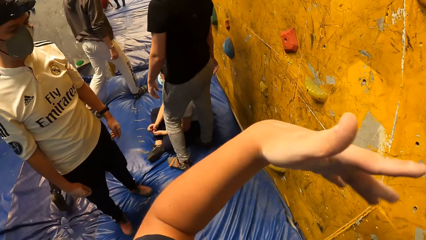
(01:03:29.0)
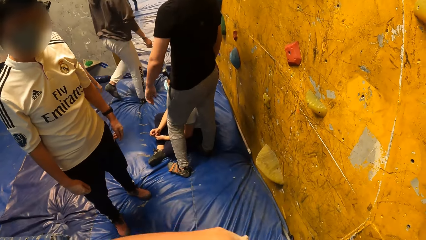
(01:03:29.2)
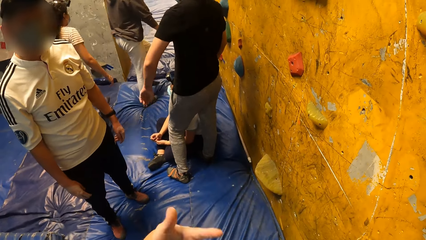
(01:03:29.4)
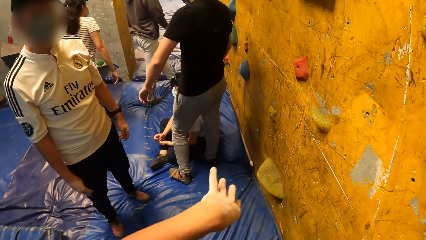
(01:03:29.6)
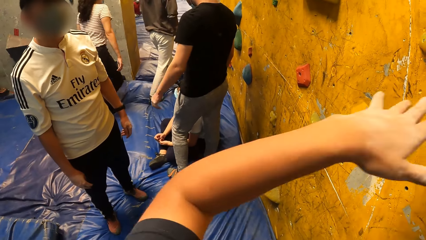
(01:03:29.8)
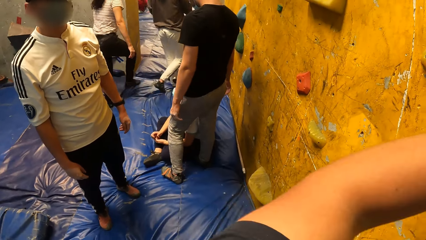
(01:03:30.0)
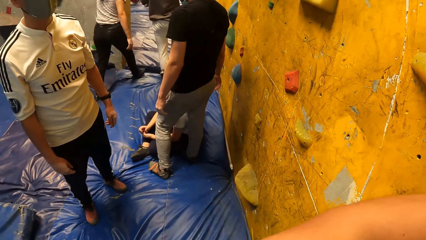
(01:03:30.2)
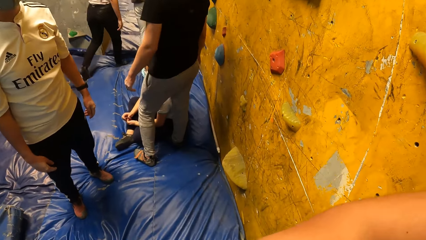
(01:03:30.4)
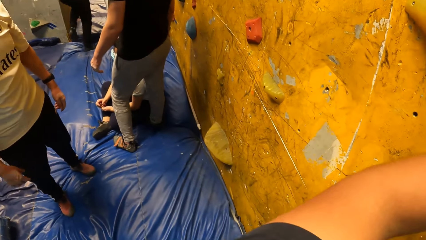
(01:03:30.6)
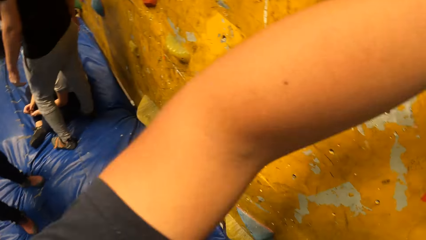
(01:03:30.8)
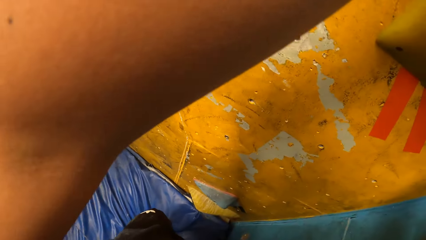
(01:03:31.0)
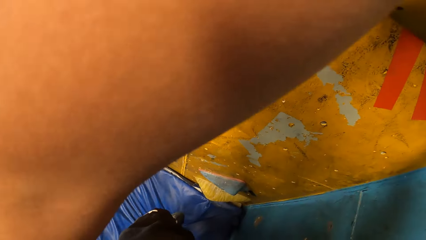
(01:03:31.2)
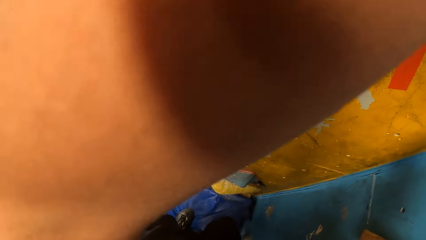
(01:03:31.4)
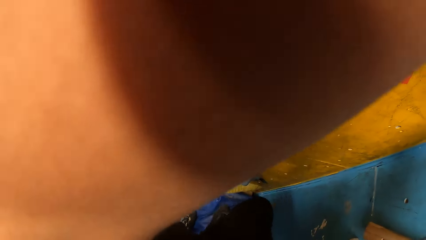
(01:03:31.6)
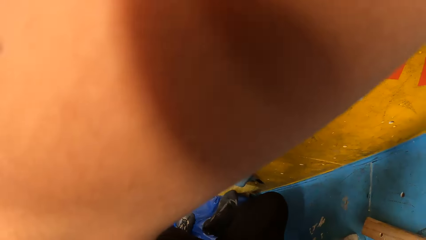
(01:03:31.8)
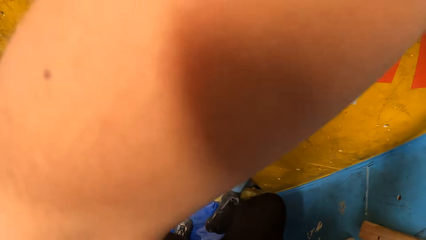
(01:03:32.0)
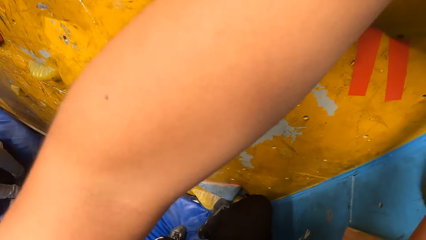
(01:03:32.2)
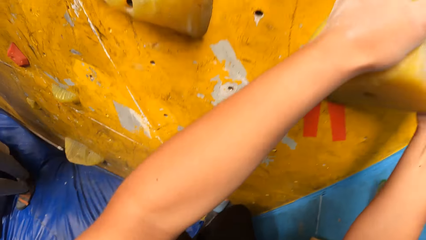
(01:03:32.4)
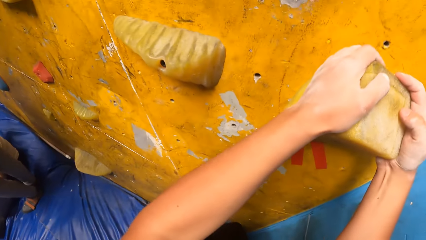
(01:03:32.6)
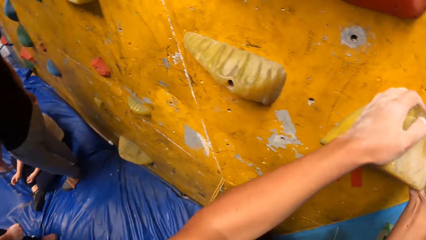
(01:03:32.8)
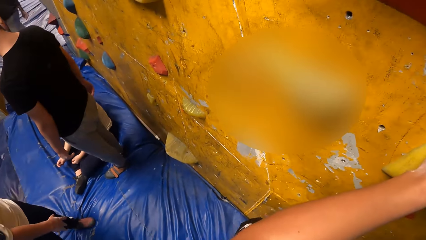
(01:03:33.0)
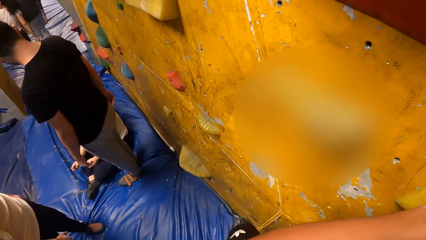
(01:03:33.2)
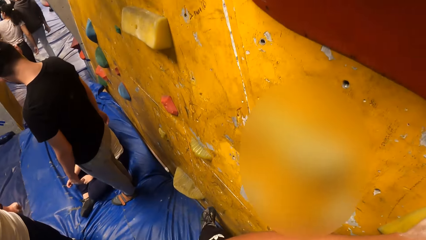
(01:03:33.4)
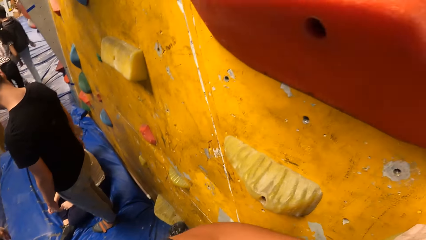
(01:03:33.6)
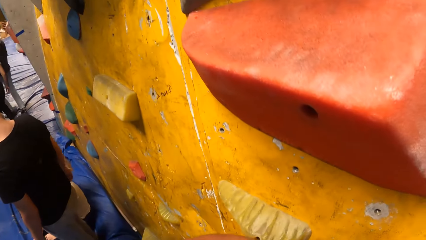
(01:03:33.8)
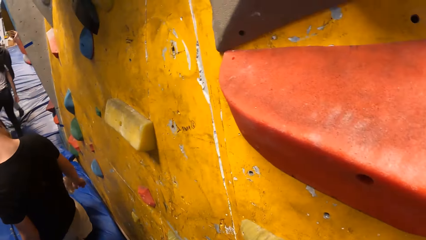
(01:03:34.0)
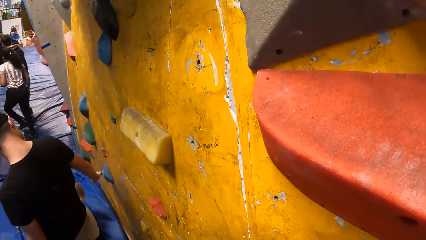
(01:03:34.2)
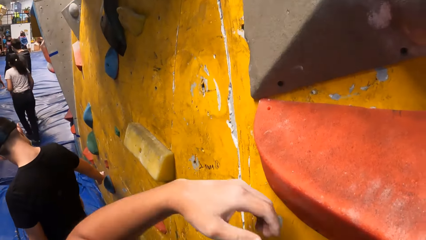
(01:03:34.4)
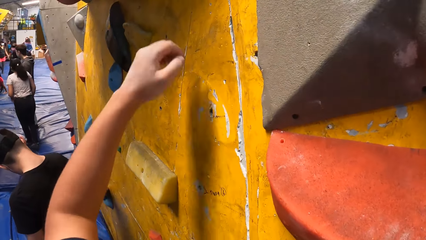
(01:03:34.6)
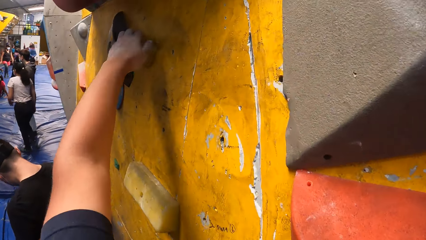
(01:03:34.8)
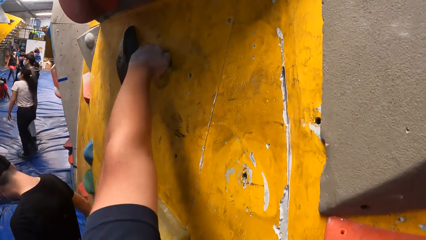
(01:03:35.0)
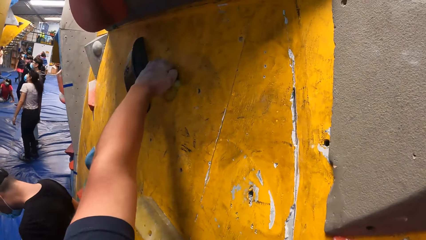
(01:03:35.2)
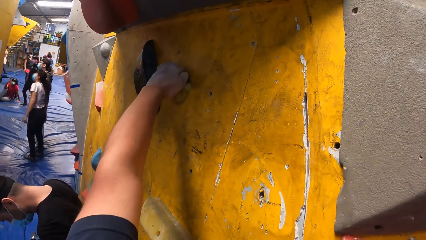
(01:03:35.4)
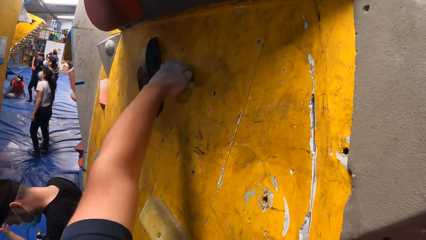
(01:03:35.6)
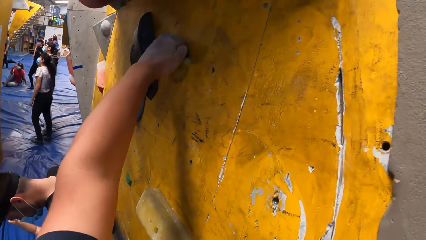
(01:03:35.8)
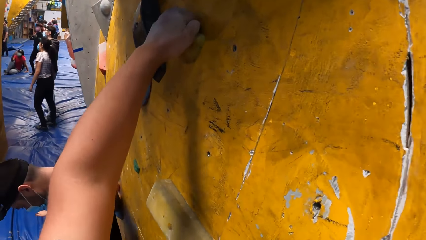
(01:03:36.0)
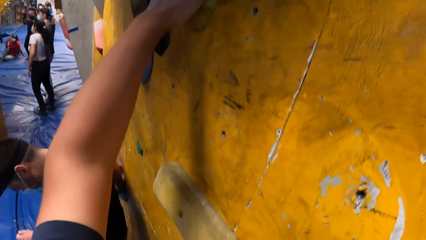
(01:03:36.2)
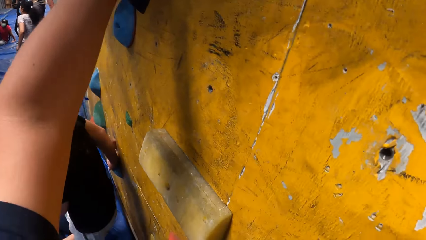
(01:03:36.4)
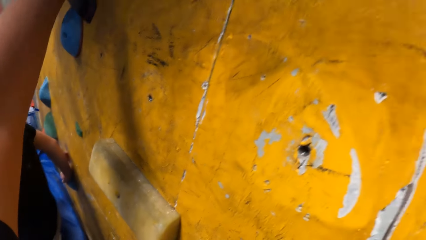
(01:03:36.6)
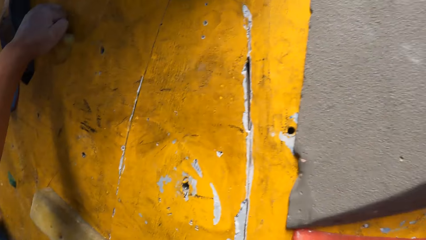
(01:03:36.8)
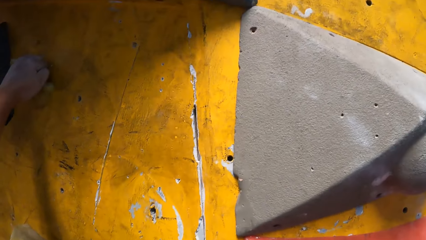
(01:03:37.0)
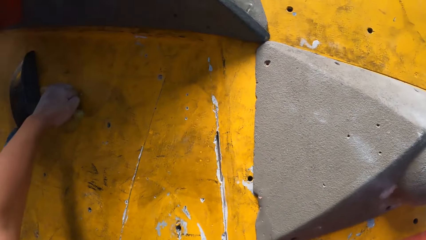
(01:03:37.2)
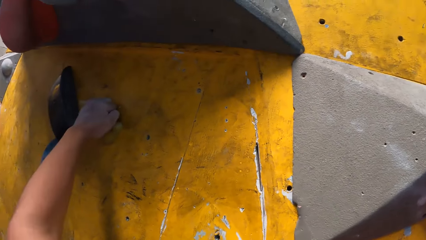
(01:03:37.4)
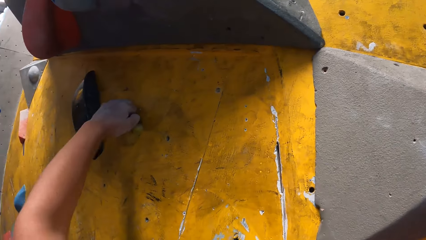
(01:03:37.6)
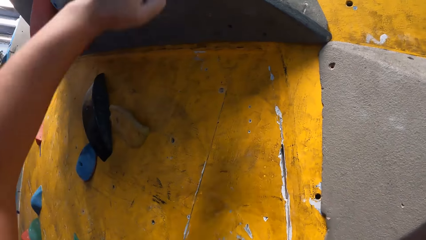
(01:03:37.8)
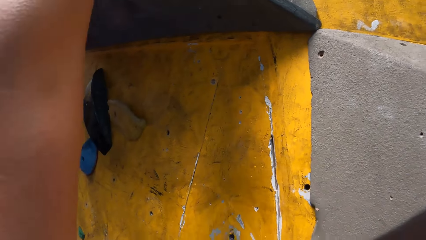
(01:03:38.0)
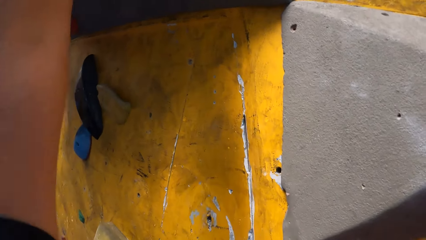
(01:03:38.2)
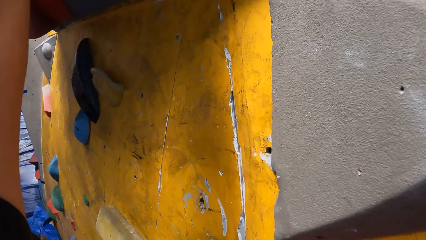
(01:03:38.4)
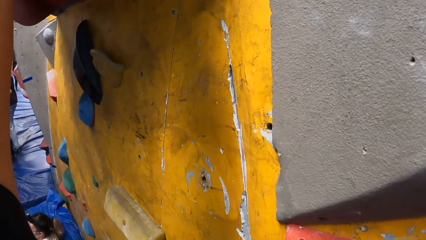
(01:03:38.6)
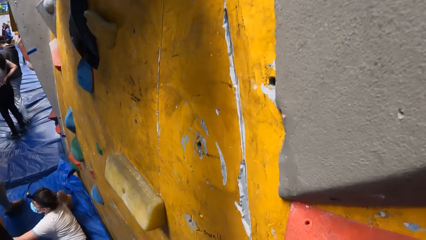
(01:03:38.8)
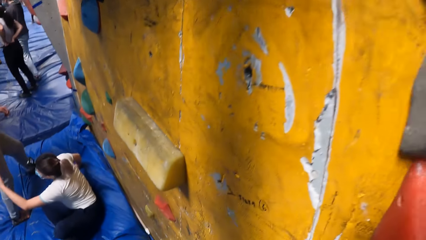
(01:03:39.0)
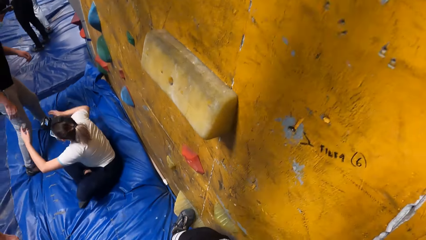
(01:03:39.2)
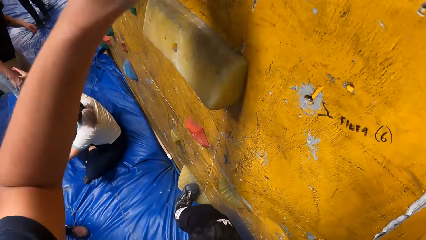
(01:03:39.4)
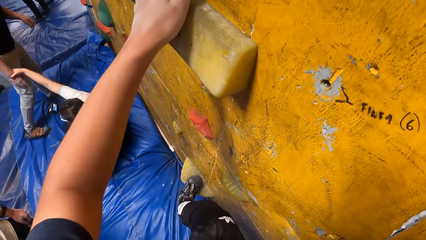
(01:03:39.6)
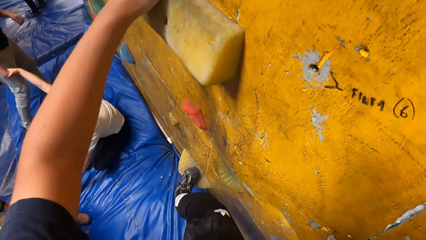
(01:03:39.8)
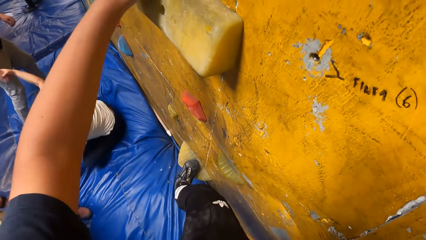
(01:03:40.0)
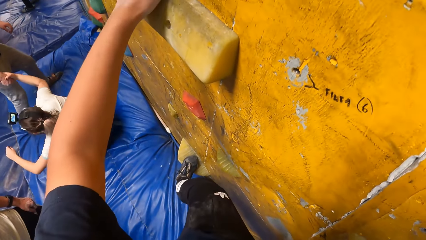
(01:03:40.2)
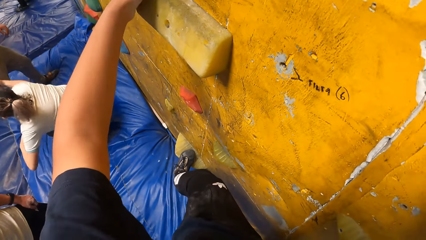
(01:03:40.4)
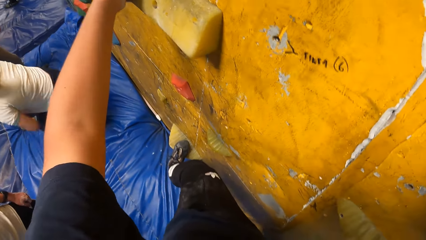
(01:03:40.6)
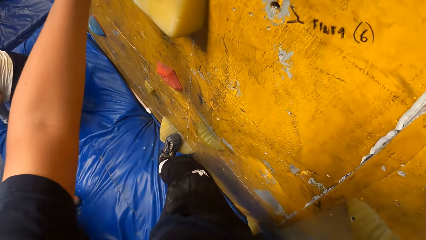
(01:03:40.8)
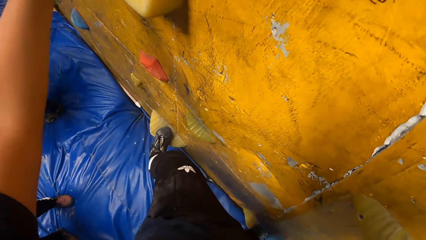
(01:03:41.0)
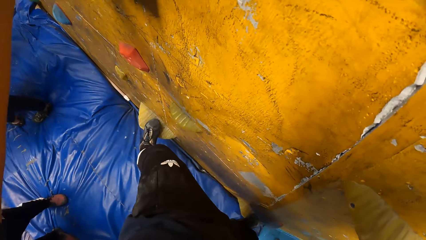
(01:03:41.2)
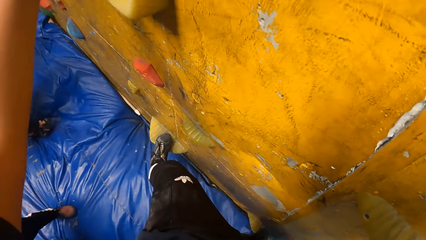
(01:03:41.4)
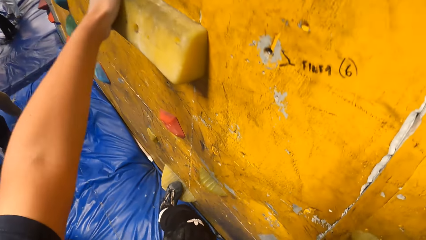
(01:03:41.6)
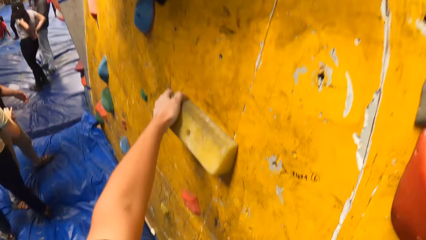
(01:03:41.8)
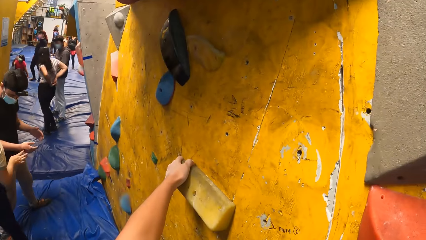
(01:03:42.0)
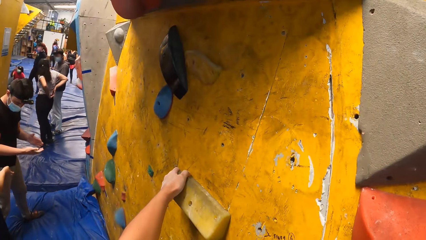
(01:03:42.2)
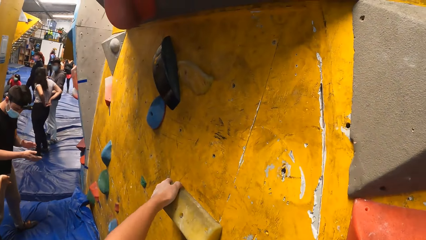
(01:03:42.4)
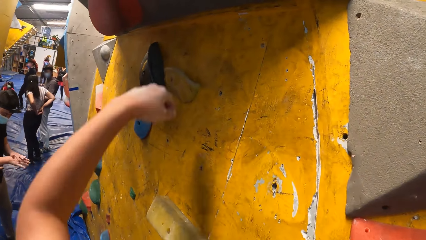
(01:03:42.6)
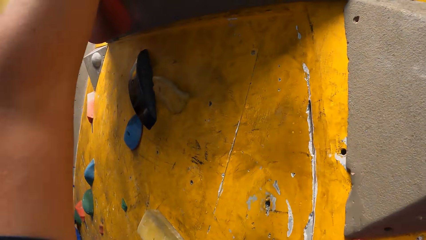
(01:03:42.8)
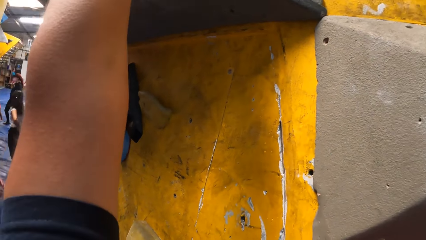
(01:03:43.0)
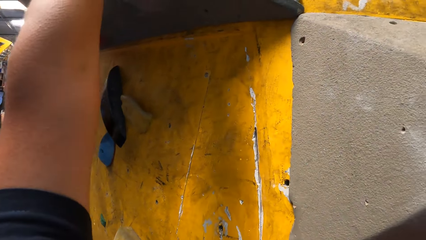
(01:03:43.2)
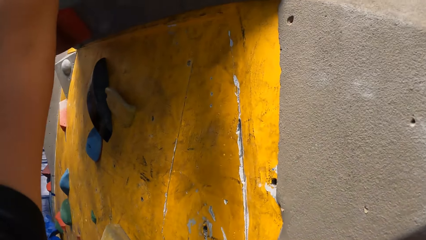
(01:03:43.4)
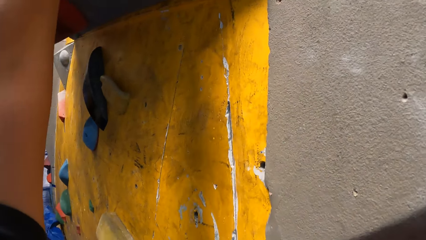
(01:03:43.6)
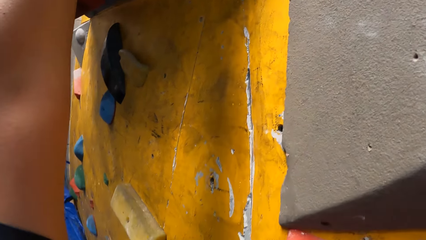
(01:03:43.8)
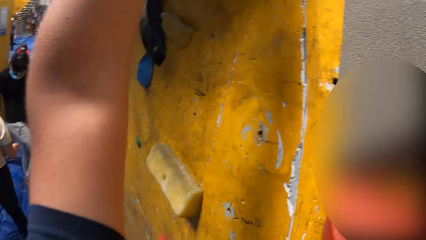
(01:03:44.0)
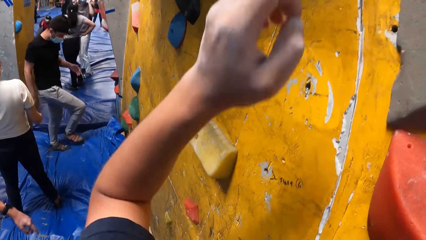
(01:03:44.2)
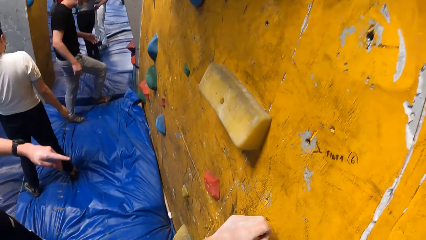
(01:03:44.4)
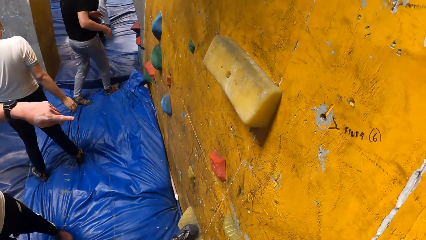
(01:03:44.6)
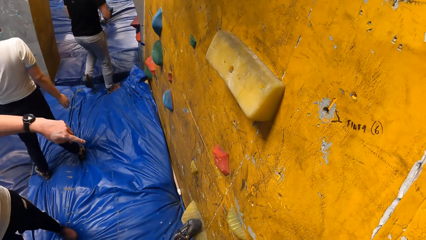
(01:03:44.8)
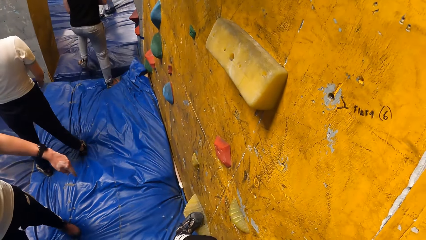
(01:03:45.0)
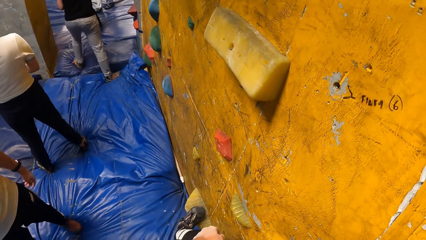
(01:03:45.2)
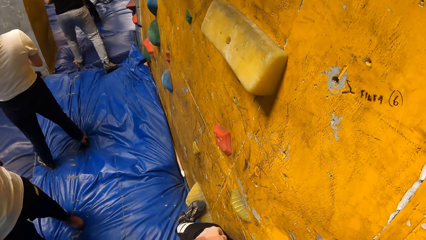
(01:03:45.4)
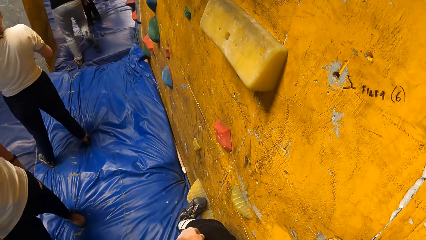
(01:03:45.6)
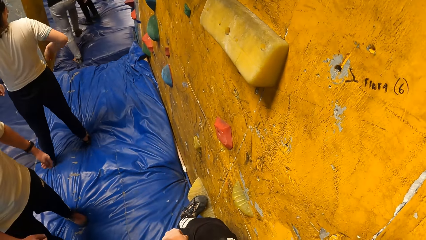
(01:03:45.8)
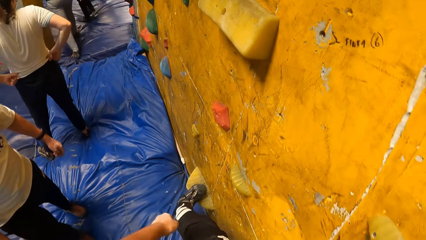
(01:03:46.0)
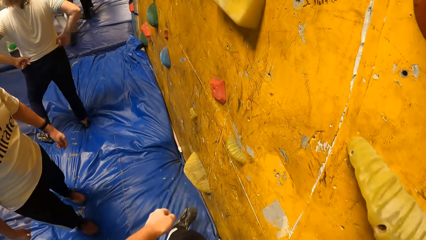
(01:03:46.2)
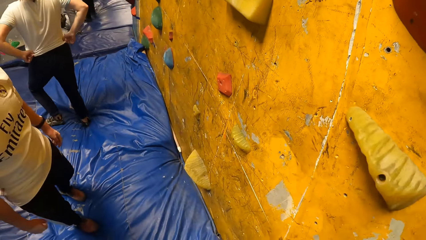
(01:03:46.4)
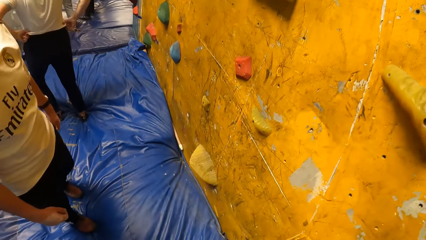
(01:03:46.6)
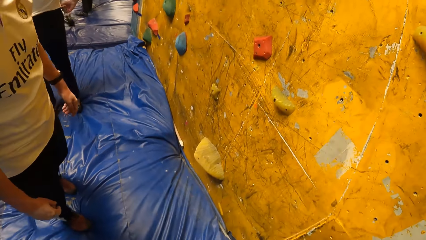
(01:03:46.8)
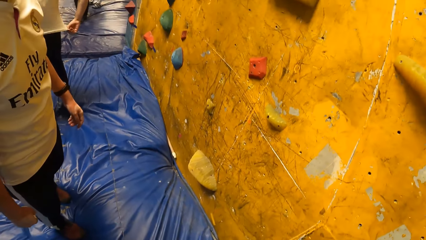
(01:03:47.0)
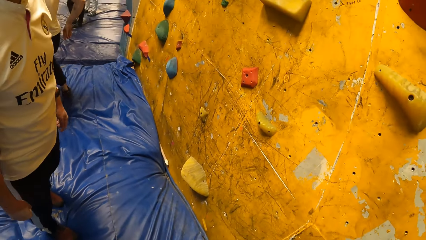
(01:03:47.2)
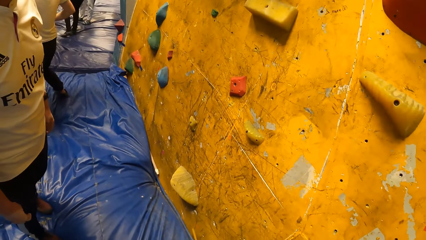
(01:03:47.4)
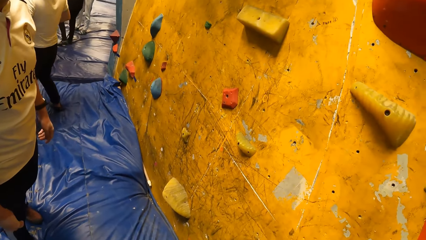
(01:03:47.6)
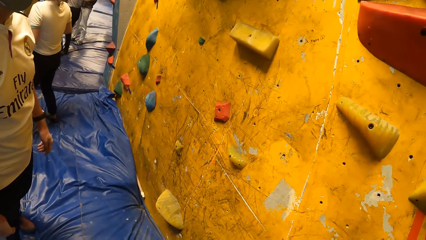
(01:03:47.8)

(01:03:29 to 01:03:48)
The camera wearer shakes a hand. A man walks to a room. A woman walks in front of the man. The camera wearer climbs the rock wall with his hands and legs. Another woman holds another man's hand. The first woman stands up and tucks in her cloth. The first man wipes hands. The camera wearer climbs the wall. Another man points at the wall. The other woman lifts her trouser.
